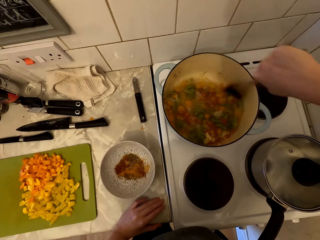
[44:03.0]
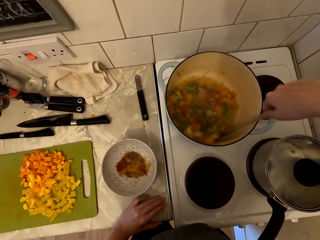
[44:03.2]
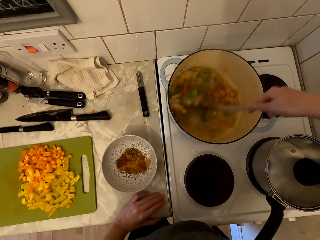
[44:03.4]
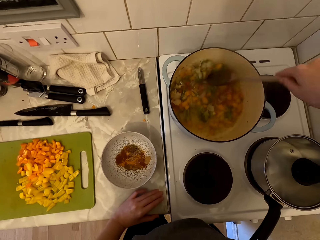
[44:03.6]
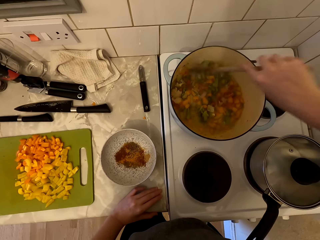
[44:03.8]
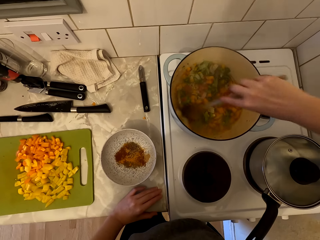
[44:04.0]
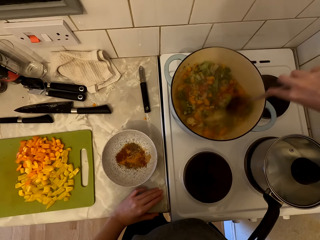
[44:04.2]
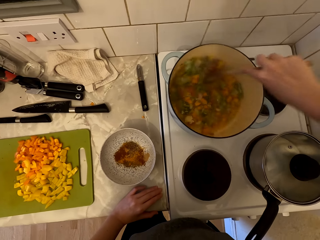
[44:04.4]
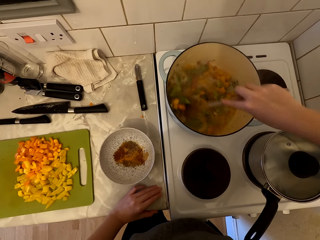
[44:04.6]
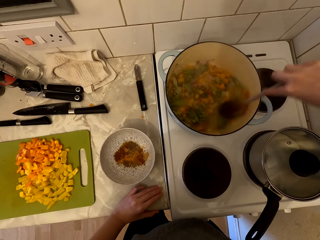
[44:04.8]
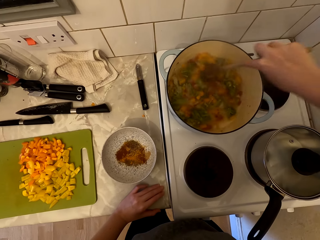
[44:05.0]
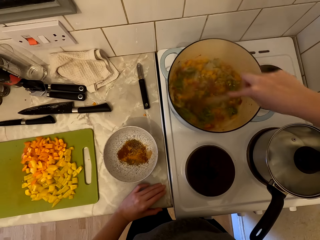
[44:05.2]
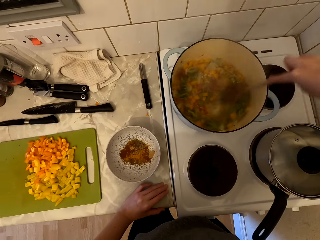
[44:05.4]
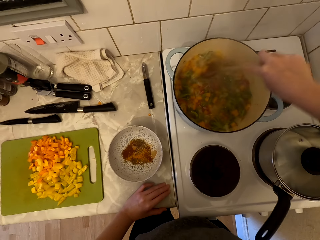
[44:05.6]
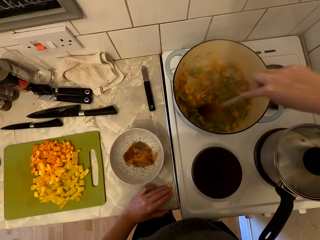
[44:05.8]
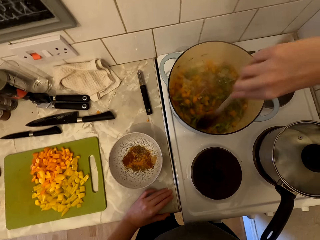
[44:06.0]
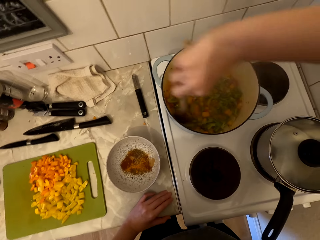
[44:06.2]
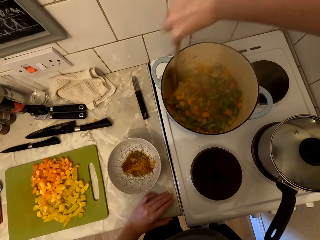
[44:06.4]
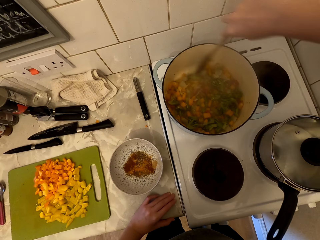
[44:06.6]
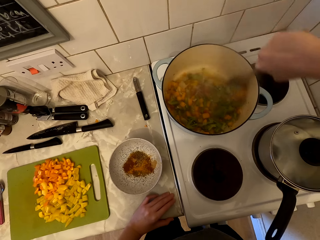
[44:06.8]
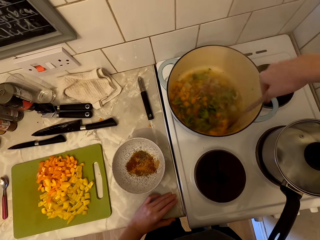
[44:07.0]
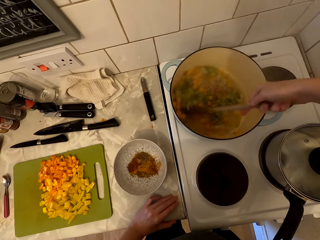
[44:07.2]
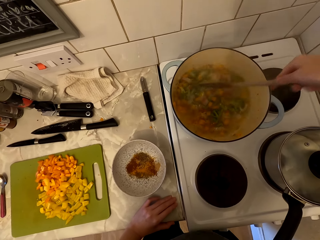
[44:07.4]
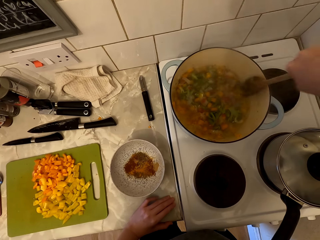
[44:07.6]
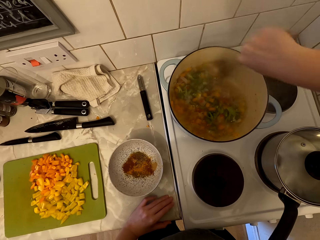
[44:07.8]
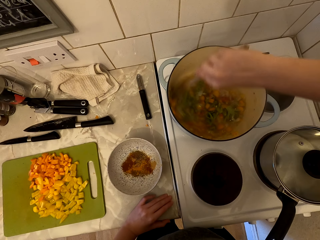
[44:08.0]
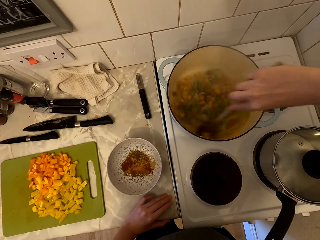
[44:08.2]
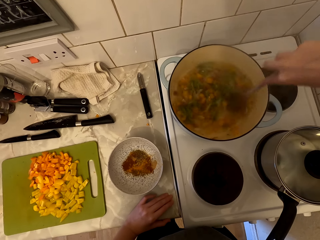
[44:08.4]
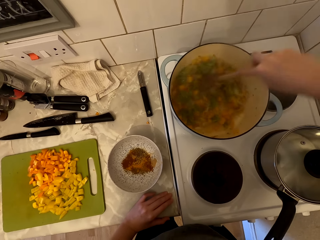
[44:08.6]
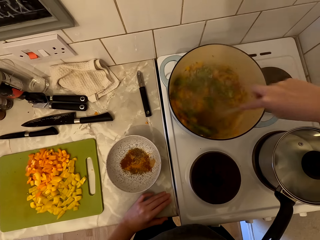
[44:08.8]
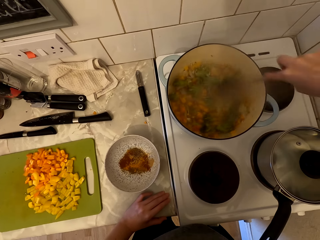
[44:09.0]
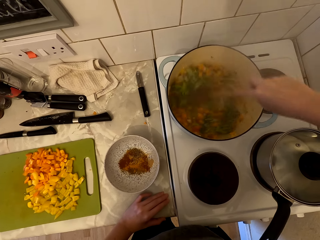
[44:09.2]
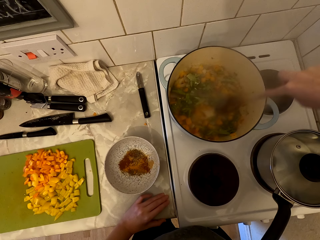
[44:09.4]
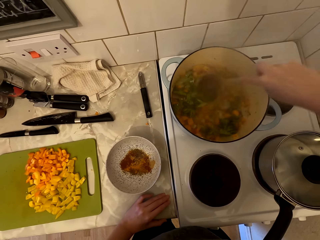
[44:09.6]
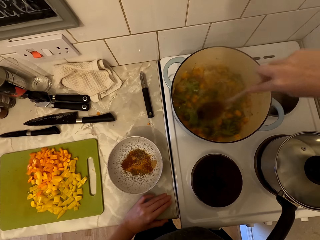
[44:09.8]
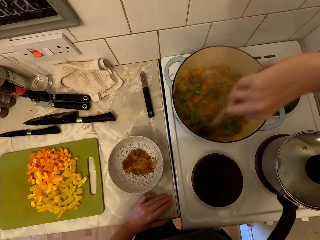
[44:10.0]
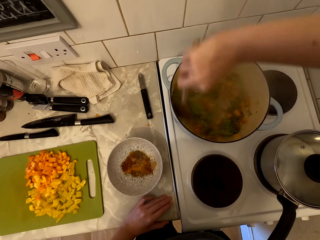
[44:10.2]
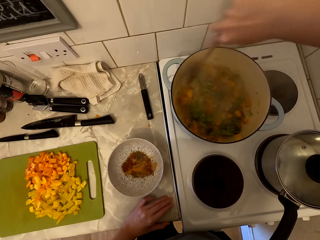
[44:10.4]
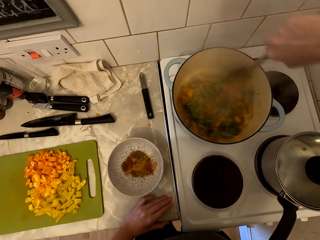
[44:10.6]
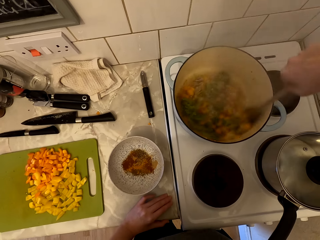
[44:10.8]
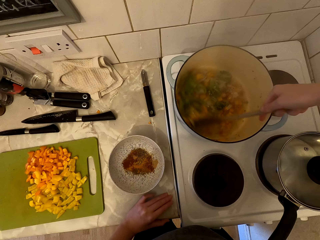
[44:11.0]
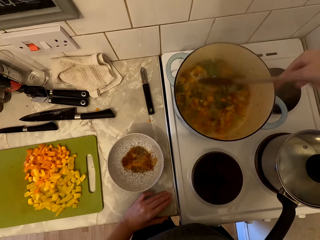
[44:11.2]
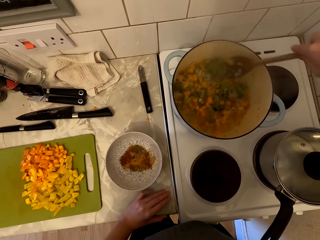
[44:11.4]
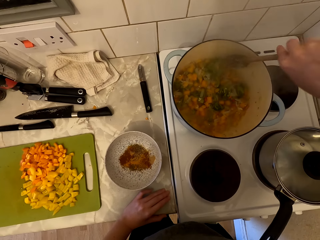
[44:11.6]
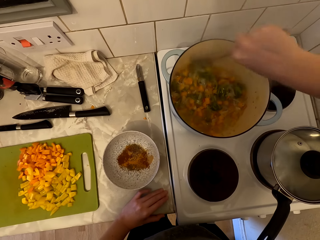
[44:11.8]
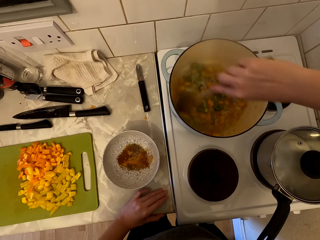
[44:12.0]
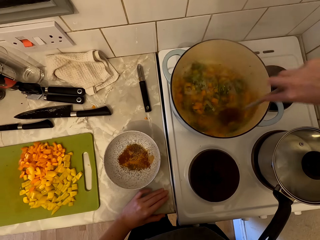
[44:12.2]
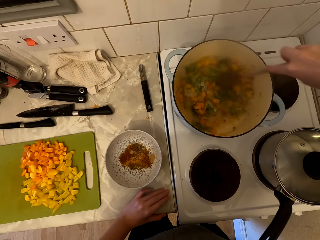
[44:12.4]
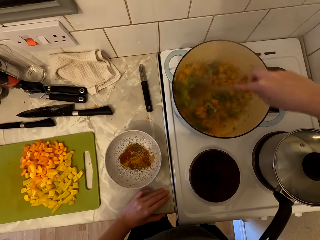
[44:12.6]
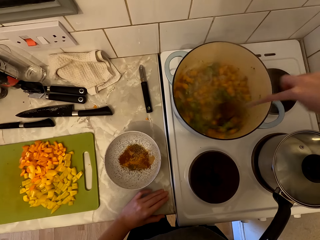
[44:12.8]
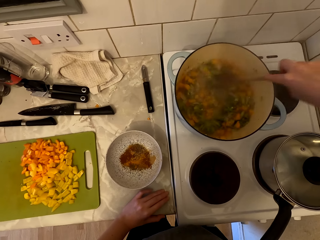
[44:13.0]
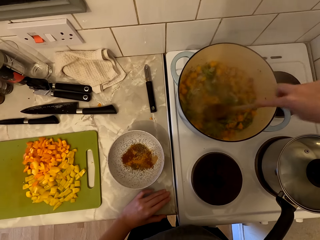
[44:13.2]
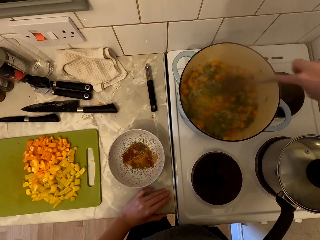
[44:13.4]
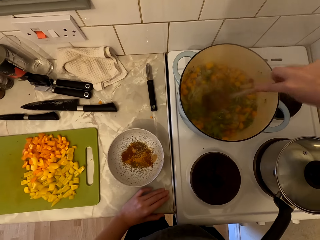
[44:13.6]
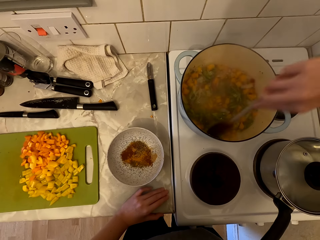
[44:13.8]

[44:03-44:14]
The camera wearer stirs the food.

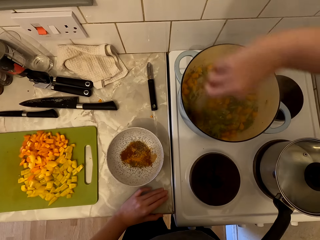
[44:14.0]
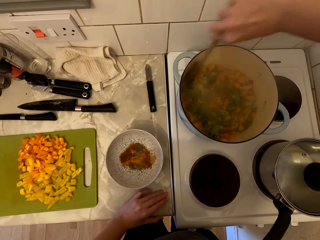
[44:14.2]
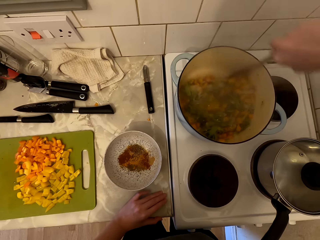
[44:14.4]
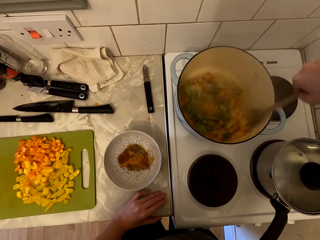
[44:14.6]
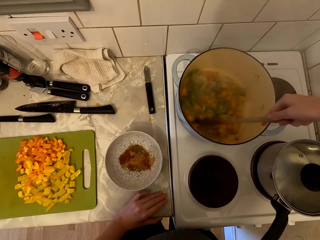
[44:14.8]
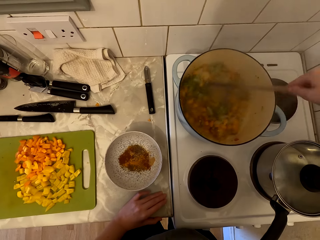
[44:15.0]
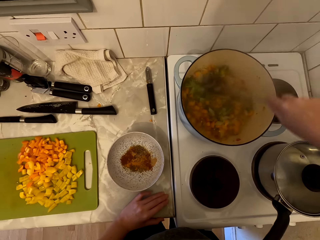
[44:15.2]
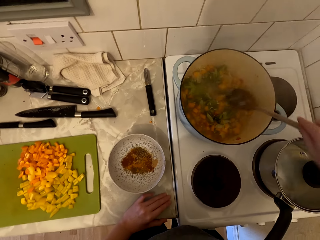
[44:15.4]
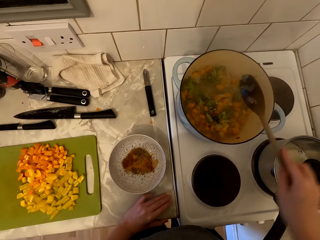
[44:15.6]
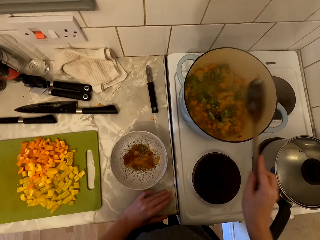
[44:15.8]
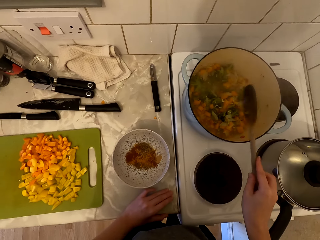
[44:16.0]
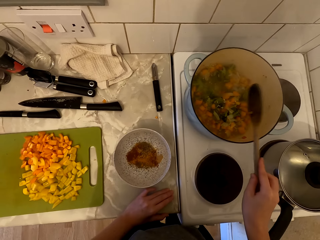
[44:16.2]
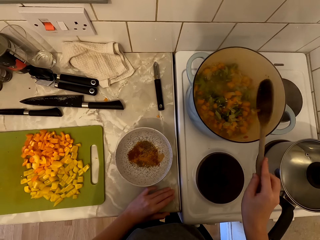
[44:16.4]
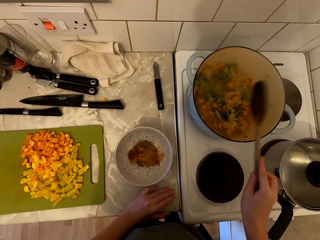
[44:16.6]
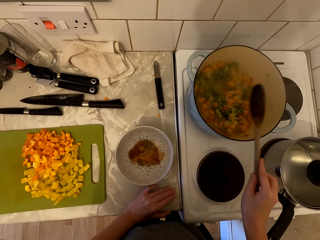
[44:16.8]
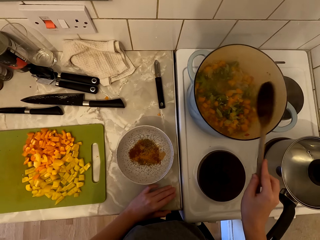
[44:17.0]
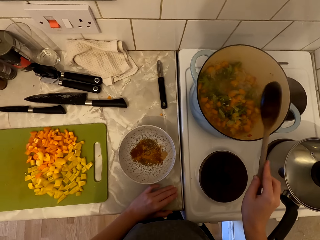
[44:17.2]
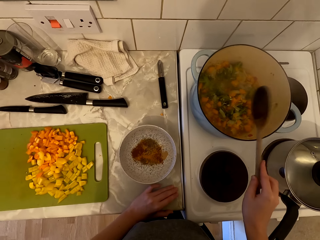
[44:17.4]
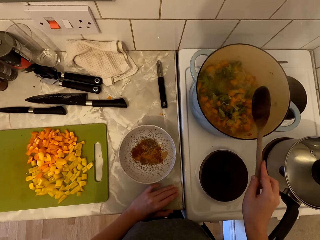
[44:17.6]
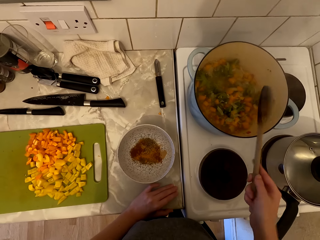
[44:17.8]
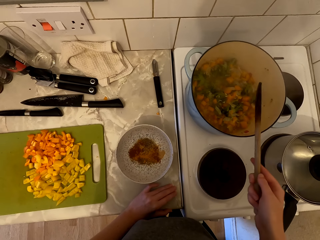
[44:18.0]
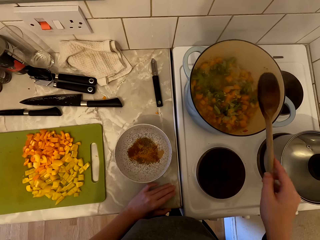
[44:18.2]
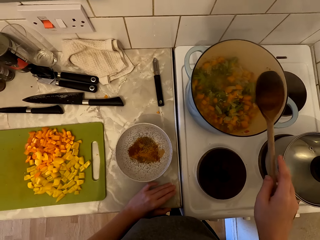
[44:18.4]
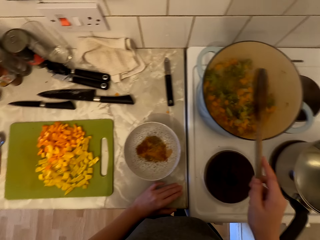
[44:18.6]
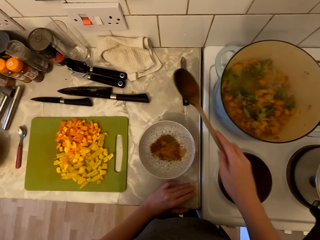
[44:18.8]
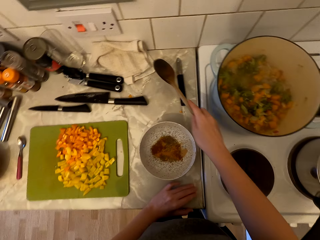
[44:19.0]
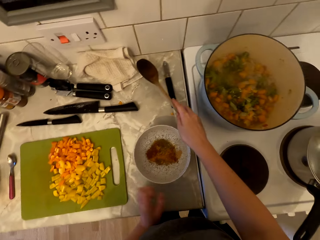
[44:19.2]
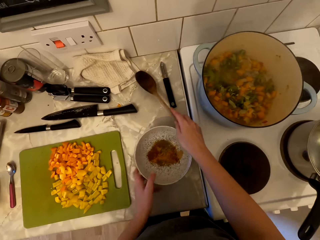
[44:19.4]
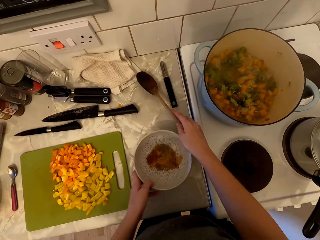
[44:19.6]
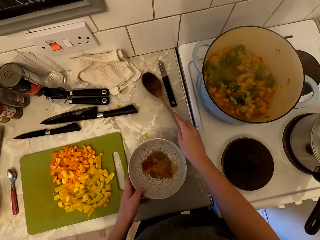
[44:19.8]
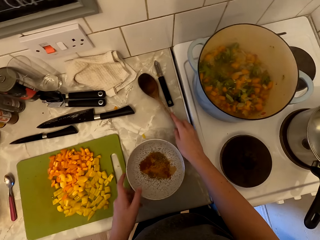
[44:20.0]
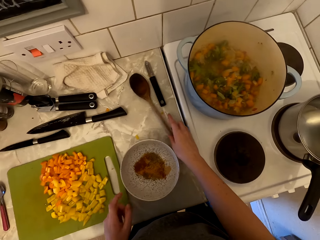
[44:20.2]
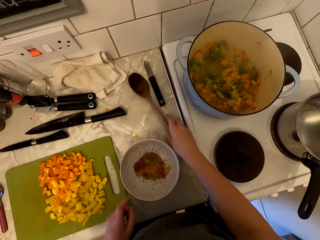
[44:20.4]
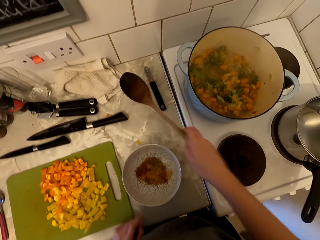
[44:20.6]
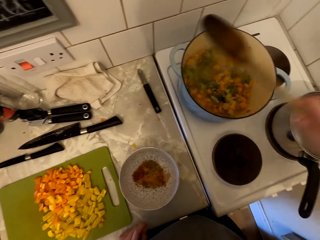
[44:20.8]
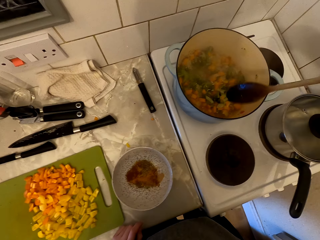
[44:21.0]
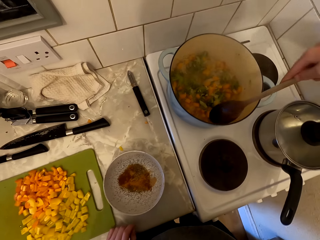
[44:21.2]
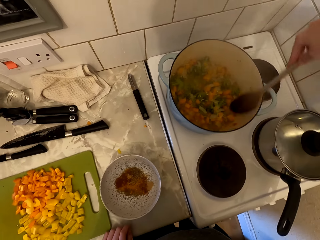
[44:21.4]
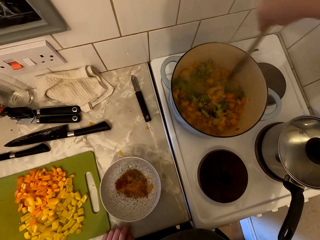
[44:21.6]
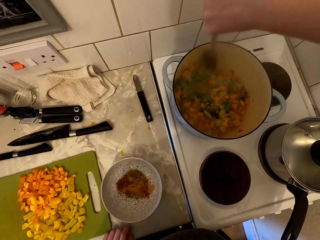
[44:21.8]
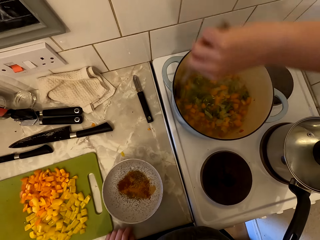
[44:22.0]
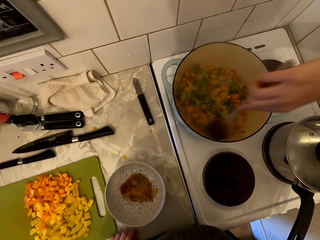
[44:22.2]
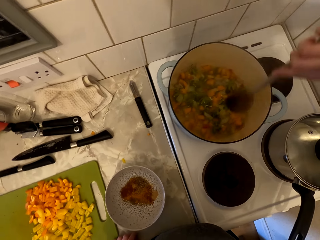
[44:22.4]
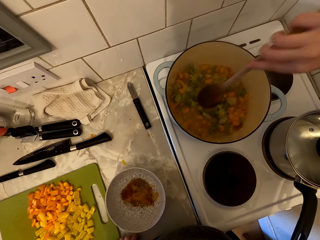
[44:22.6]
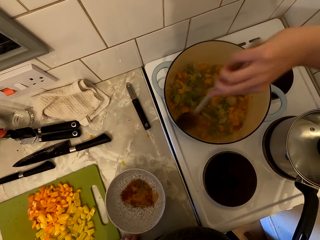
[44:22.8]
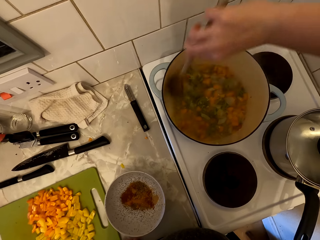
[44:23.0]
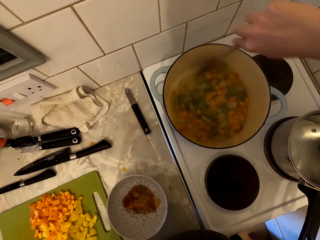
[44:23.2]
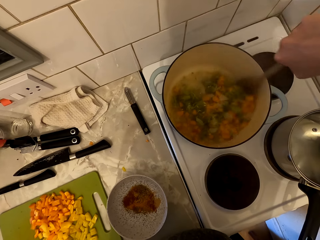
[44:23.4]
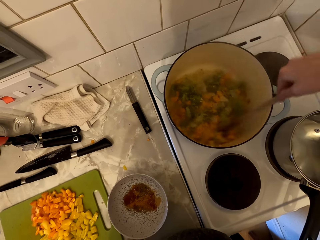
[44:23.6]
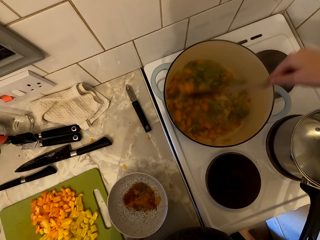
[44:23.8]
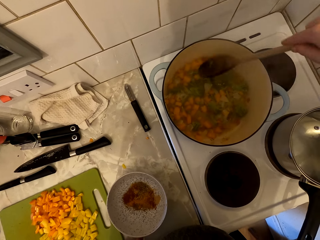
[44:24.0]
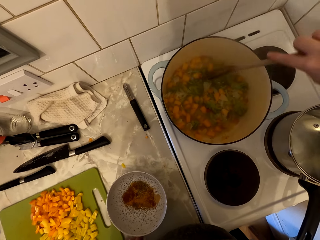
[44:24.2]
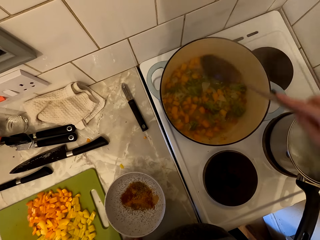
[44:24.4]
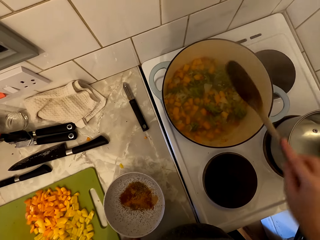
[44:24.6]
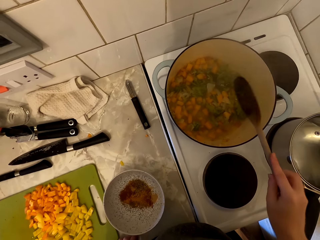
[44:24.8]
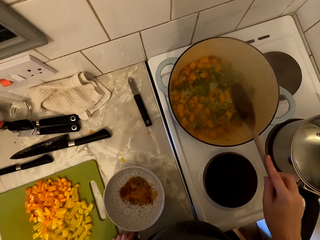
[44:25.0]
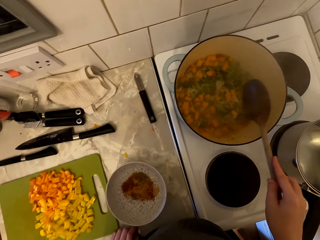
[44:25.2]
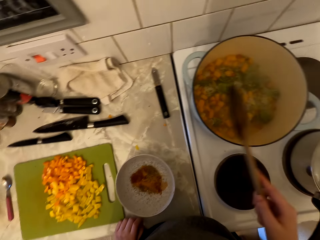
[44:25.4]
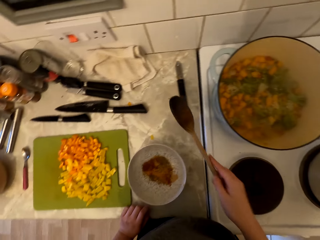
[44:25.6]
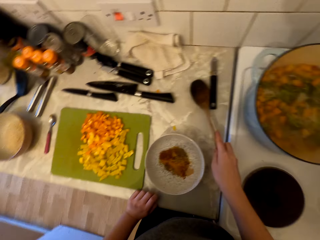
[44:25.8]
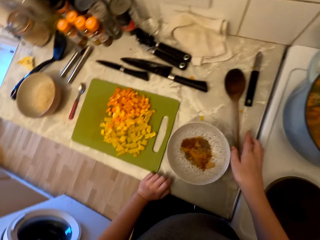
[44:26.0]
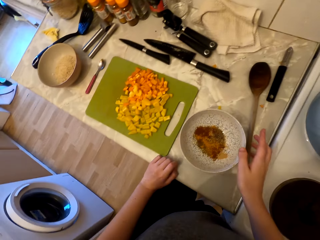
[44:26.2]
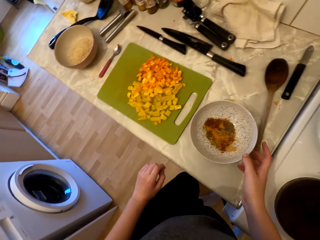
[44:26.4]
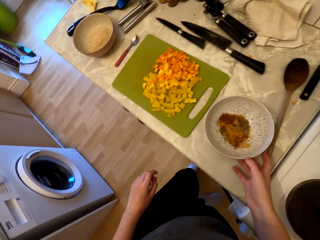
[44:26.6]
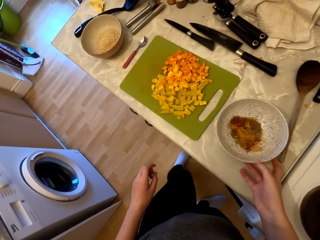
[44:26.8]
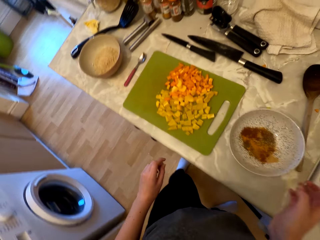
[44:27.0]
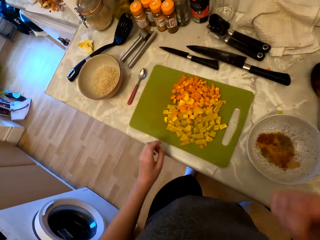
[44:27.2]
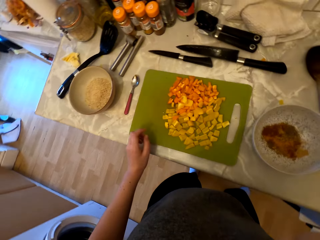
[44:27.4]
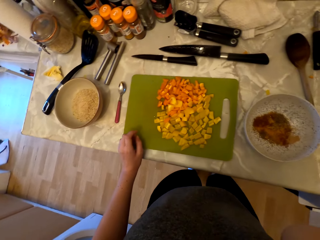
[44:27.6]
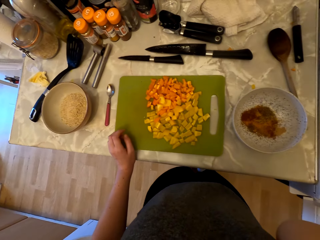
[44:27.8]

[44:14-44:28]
The camera wearer hits the cooking stick on the cooking pot. They touch the bowl. They put the cooking stick on the countertop. They pick up the cooking stick and stir the food. They hit the cooking stick on the cooking pot and put the cooking stick on the countertop.
